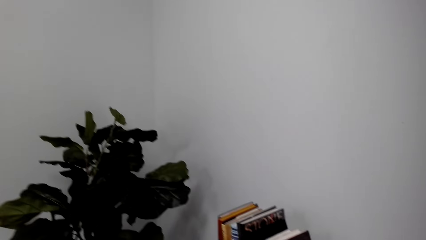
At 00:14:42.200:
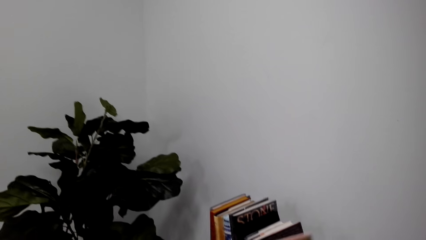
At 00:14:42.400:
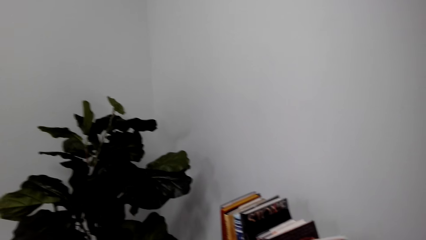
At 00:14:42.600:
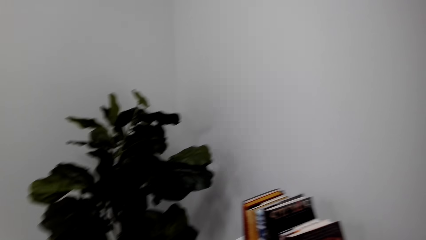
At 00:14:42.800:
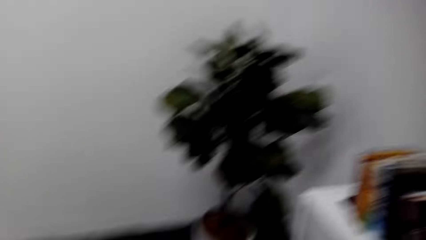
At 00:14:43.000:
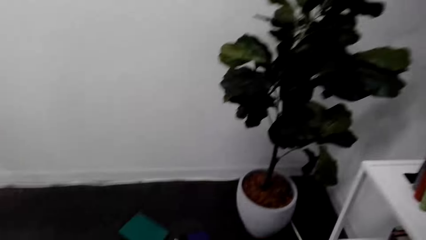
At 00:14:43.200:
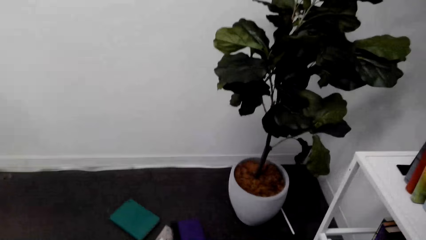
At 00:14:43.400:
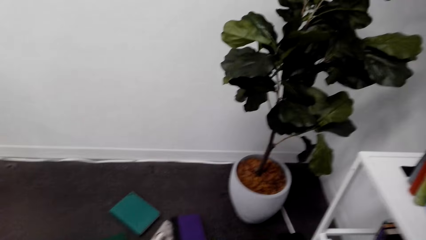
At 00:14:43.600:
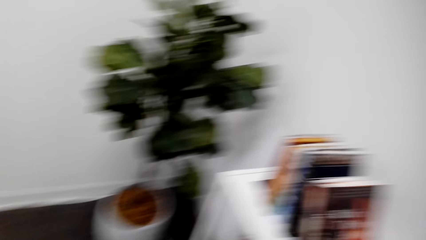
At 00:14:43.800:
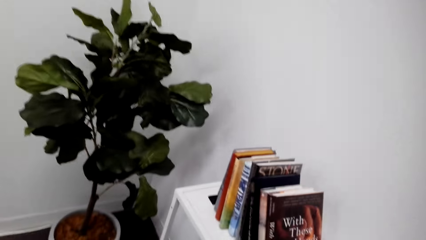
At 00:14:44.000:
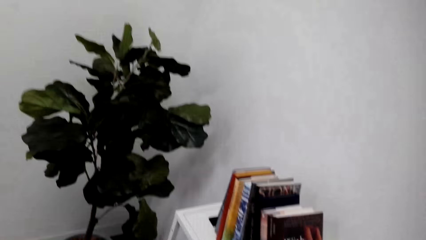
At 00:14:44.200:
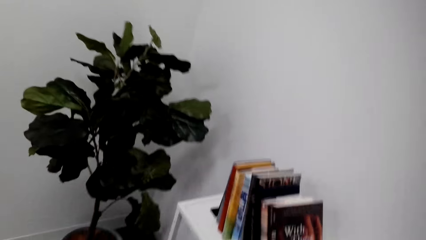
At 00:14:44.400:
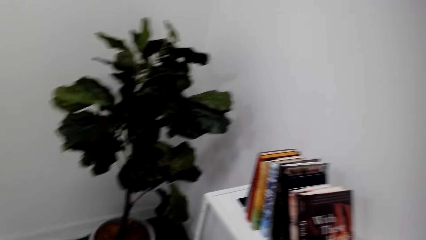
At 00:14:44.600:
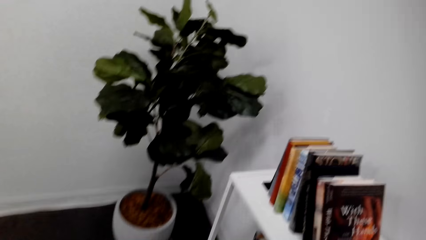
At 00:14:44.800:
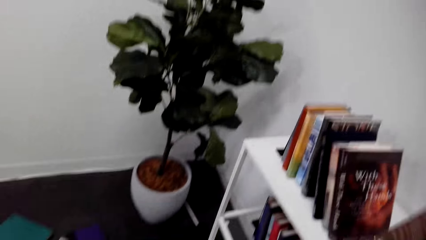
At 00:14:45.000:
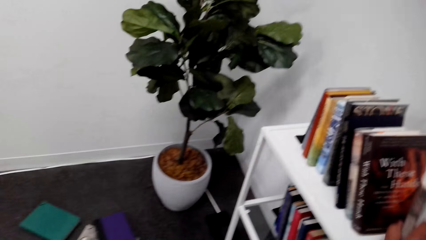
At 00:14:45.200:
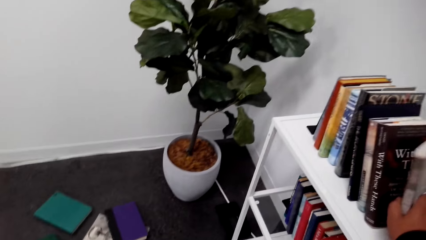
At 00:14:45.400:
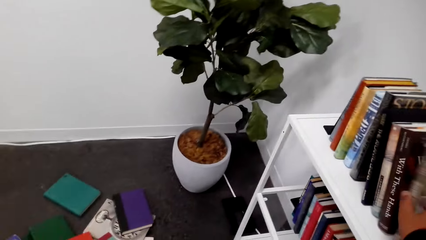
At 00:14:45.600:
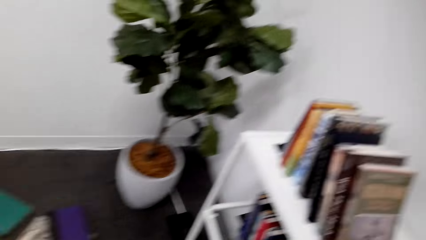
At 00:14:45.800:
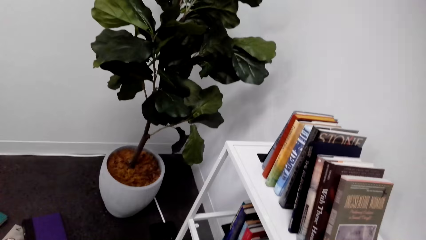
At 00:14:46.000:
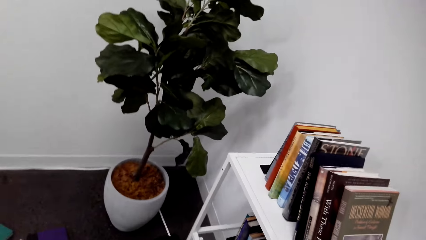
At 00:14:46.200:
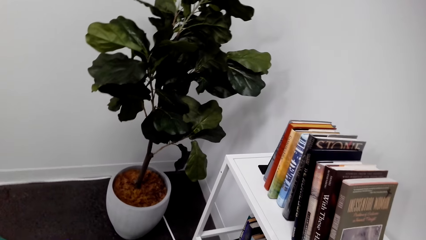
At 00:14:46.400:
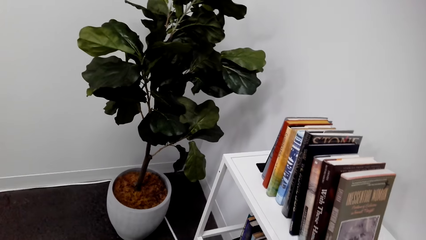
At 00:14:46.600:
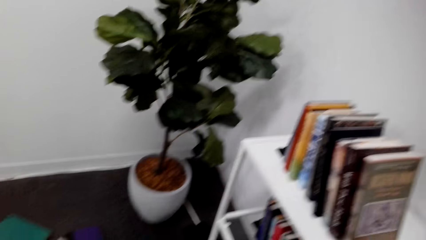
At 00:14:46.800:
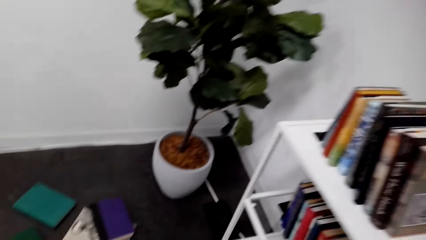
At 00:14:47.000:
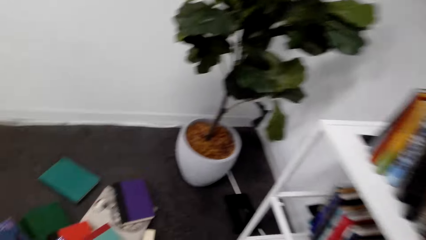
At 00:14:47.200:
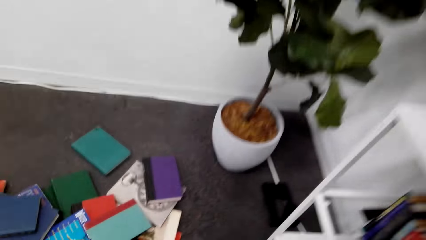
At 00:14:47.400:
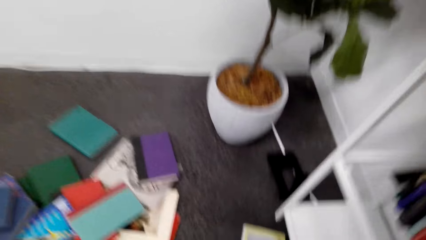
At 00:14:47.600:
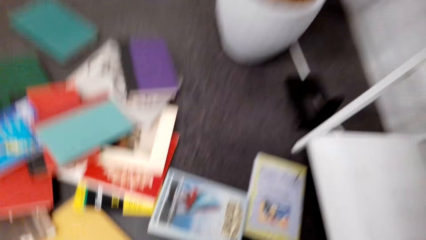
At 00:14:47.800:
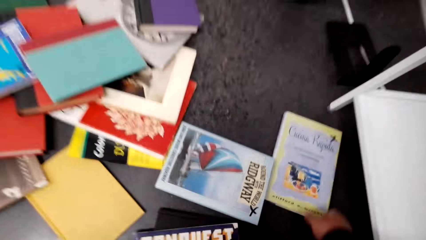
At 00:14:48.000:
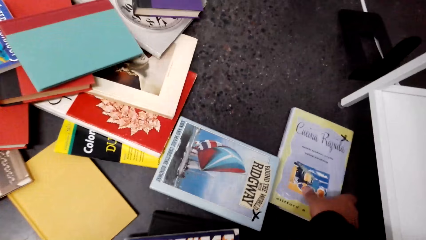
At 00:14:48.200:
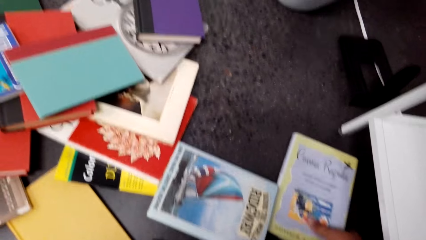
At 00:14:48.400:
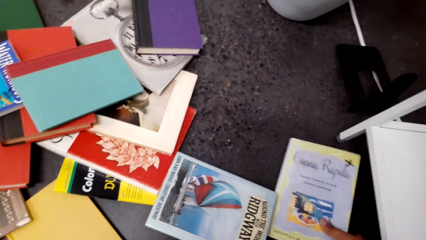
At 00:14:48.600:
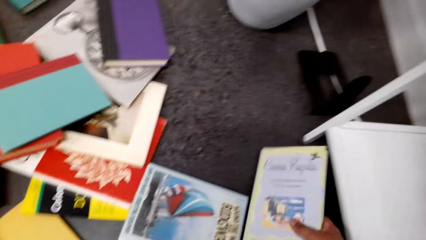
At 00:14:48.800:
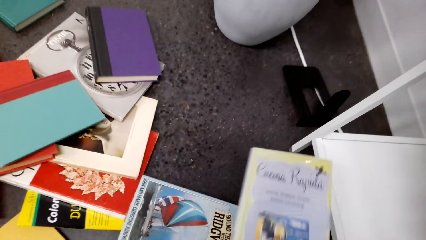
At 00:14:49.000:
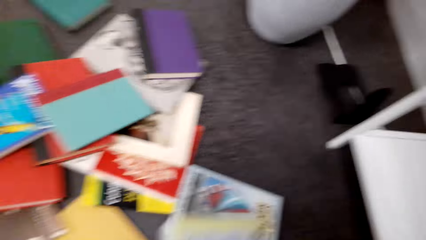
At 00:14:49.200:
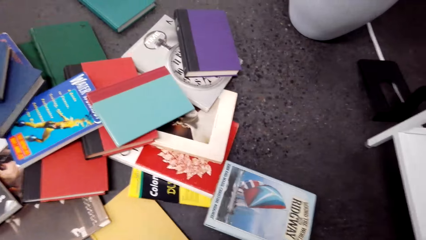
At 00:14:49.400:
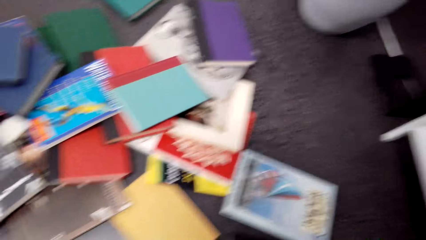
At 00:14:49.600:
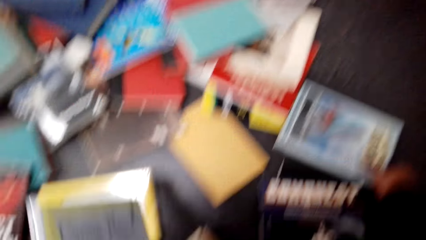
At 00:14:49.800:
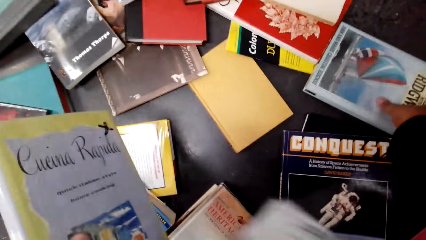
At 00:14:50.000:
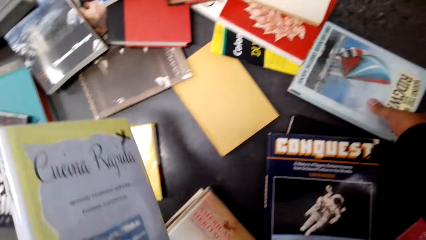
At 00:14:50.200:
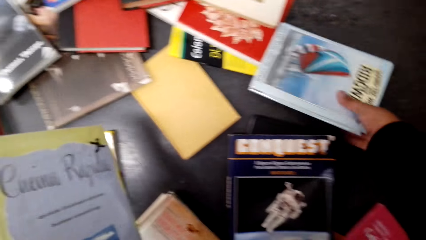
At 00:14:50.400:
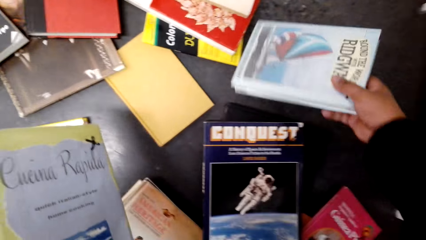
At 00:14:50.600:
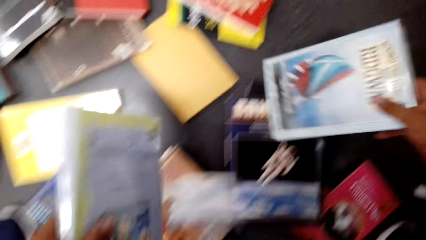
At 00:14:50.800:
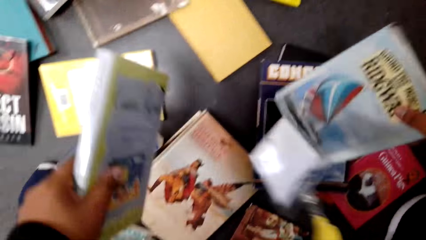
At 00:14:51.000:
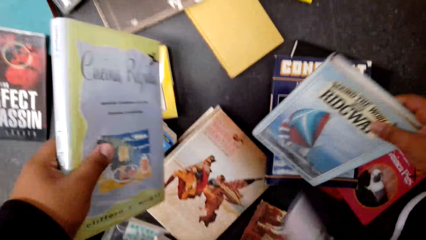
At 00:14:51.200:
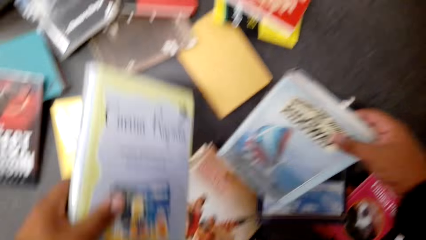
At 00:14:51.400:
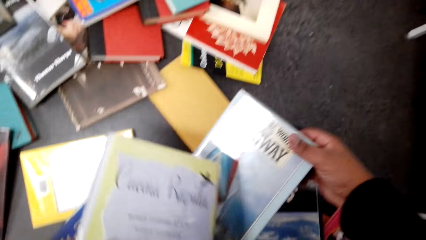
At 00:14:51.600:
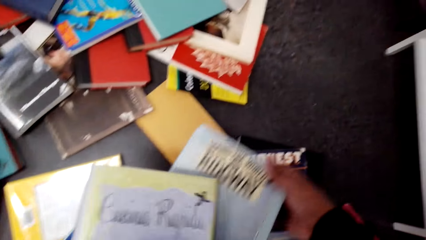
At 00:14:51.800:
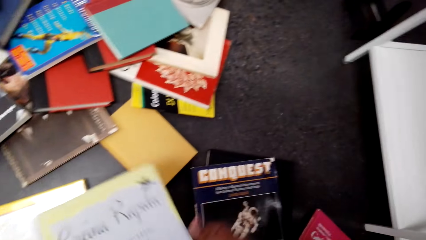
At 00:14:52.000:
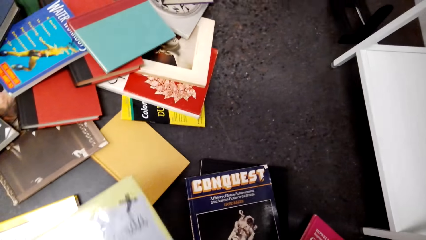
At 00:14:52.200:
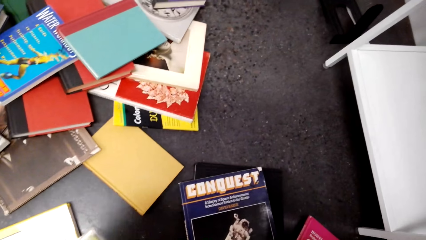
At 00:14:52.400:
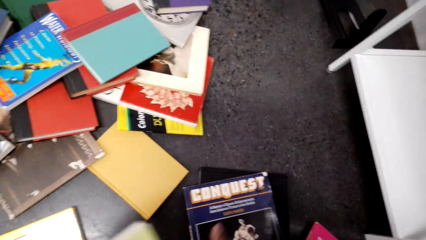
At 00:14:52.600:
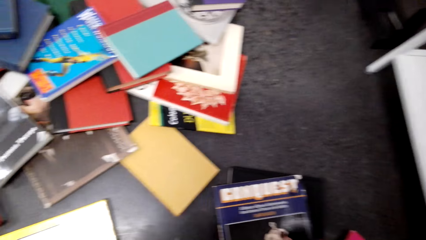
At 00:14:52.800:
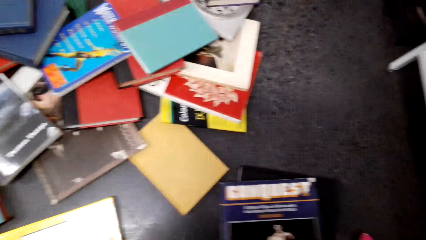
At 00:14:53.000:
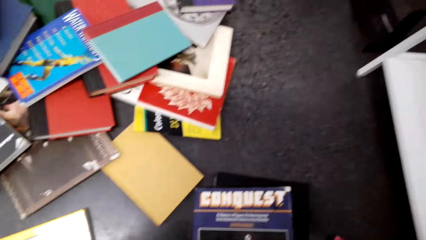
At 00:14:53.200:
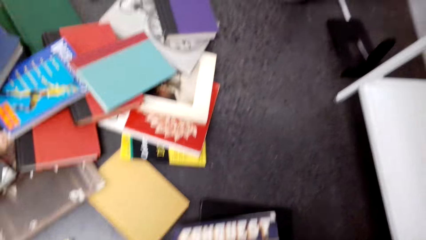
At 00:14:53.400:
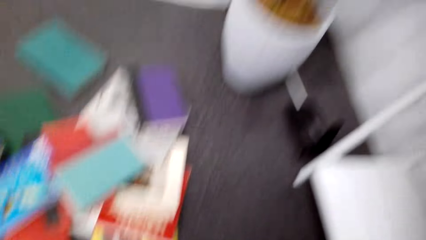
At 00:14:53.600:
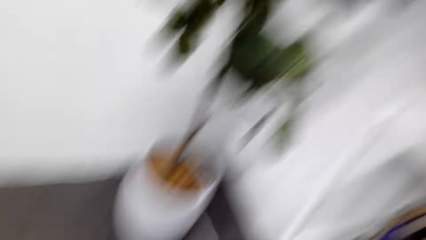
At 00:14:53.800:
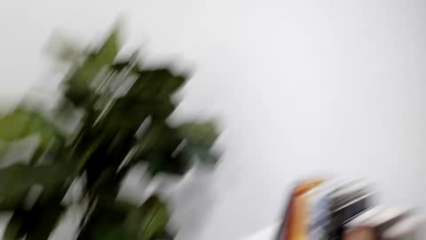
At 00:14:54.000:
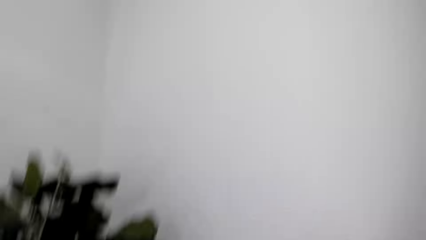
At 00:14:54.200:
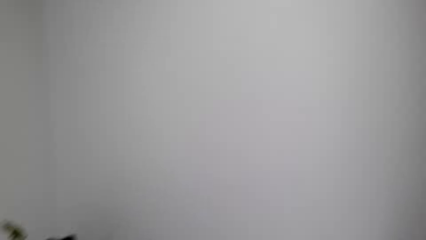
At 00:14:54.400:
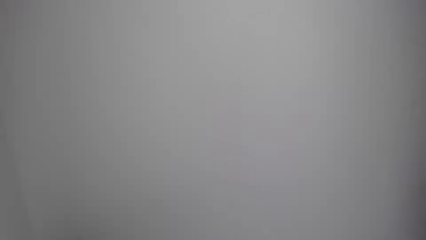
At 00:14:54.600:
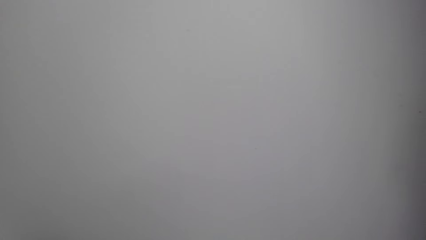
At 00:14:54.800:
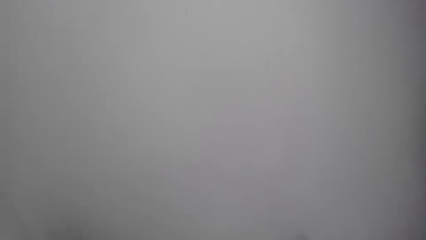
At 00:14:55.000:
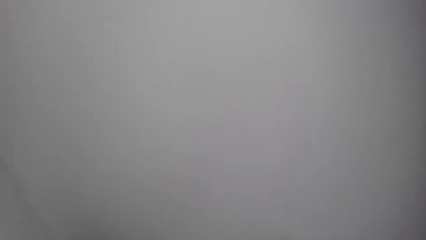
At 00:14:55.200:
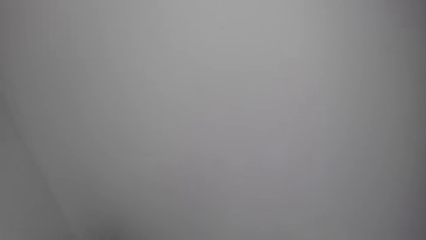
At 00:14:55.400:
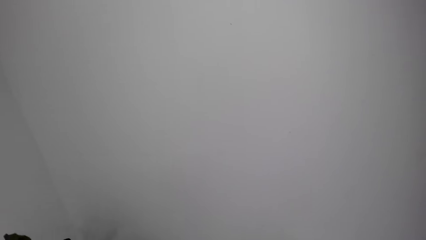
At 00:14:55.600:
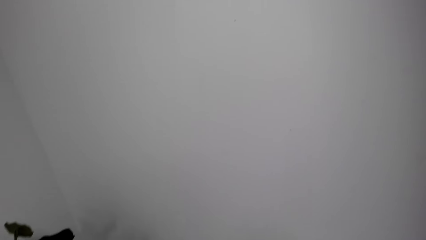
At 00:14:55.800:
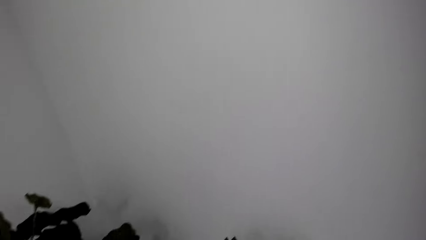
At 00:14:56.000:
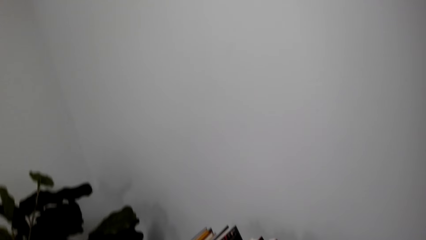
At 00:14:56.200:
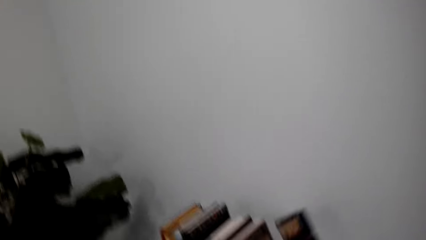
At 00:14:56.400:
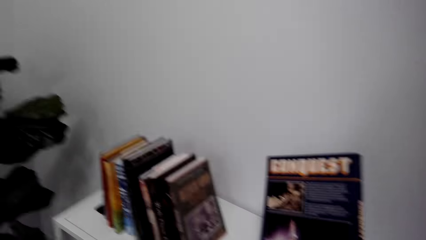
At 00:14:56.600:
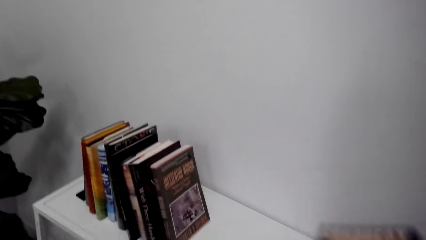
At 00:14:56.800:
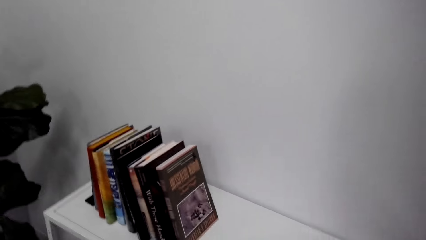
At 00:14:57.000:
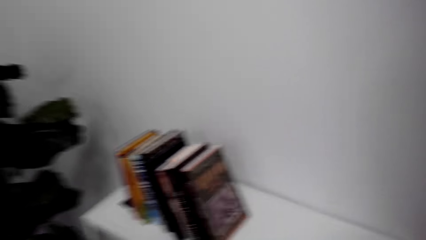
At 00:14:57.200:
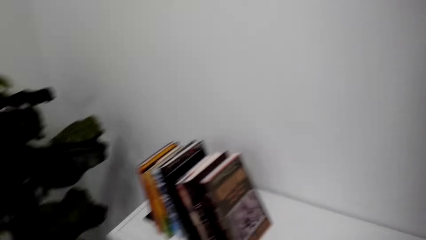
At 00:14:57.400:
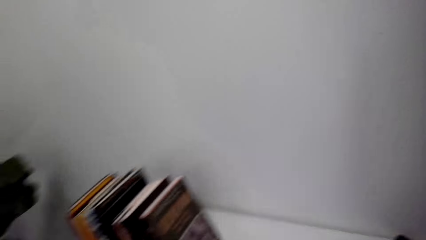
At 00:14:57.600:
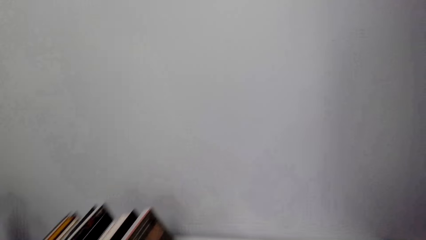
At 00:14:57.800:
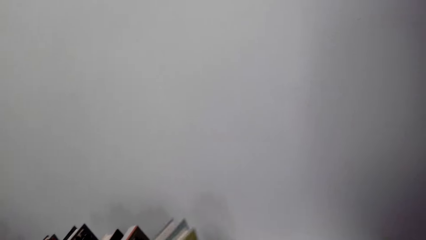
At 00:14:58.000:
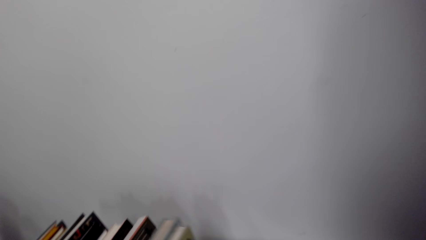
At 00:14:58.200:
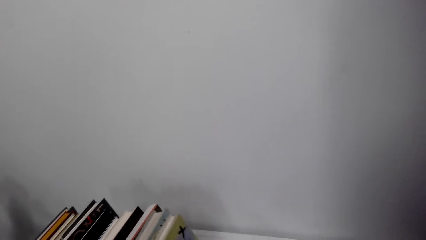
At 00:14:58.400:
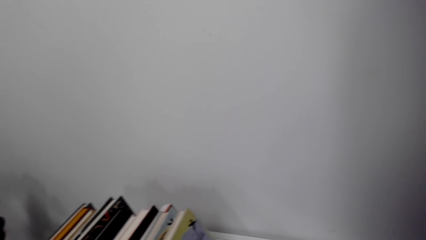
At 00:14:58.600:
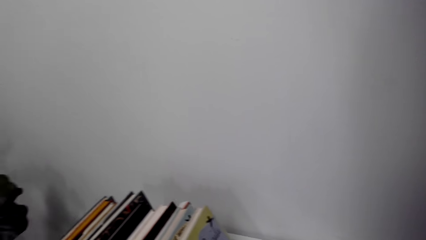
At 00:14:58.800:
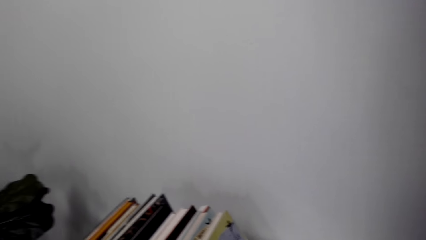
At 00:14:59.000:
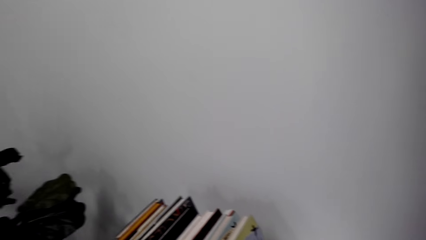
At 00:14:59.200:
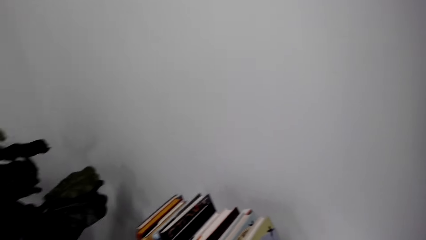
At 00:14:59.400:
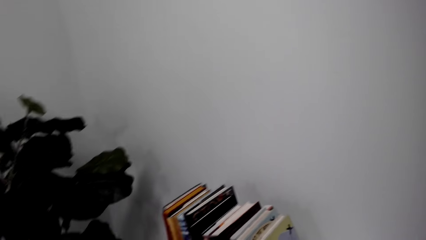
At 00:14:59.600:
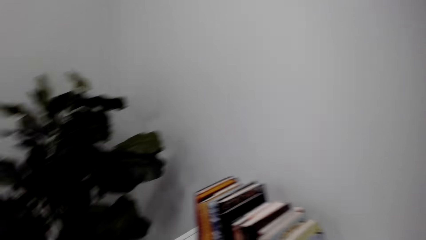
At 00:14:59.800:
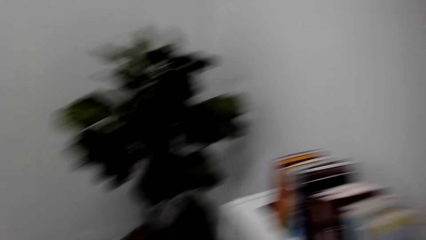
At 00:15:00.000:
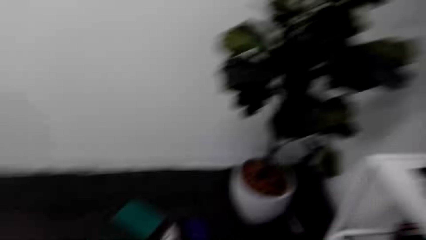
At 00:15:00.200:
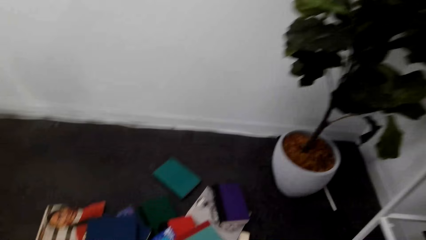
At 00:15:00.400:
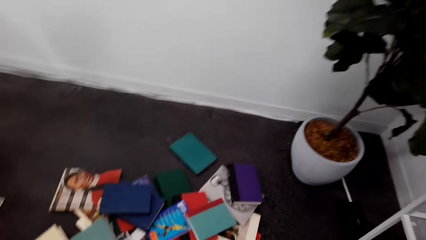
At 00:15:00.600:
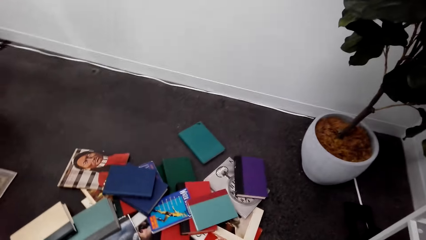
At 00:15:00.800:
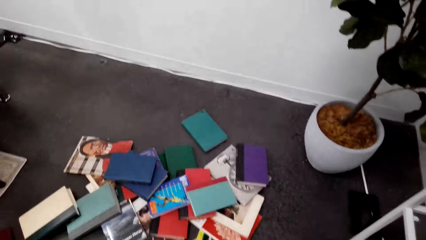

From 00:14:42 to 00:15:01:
The camera wearer puts the books on the shelf. They grab a book. They pick the books. They put the books on the shelf. They put the books on the shelf again.
